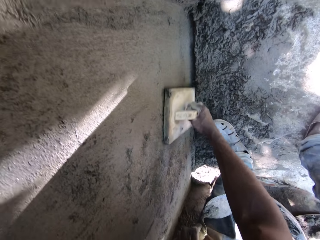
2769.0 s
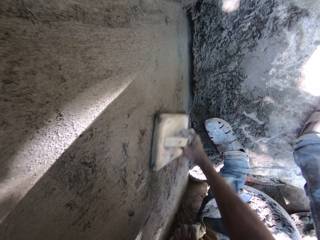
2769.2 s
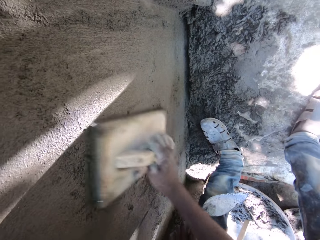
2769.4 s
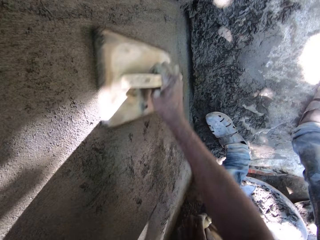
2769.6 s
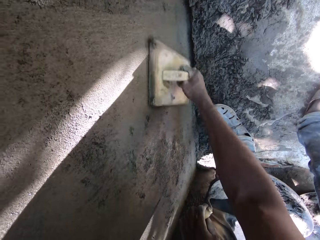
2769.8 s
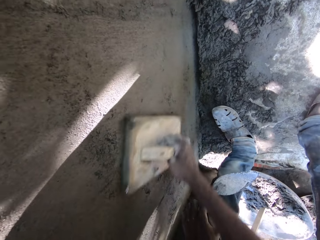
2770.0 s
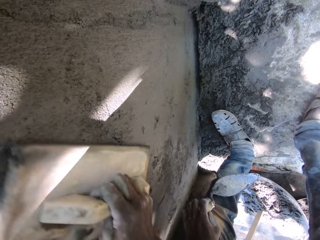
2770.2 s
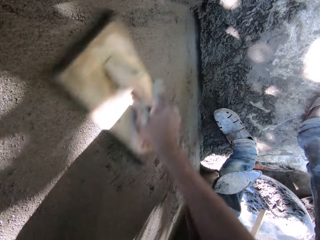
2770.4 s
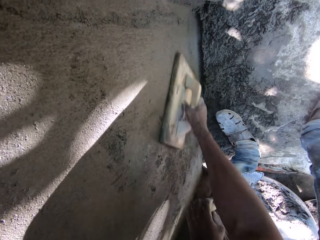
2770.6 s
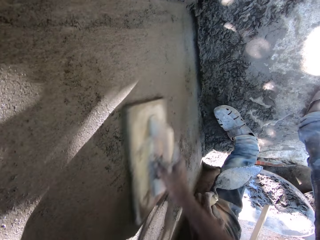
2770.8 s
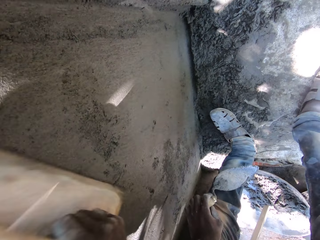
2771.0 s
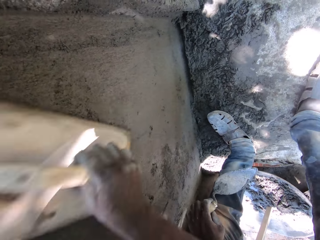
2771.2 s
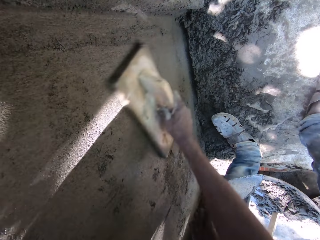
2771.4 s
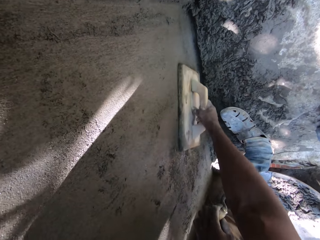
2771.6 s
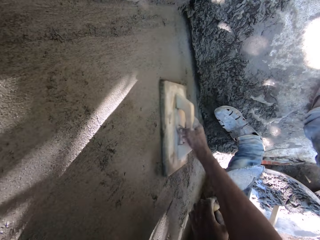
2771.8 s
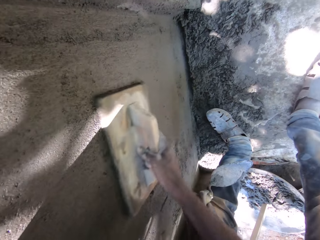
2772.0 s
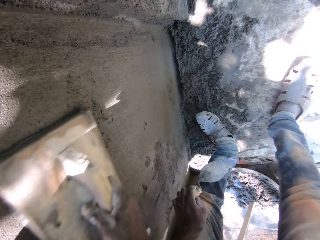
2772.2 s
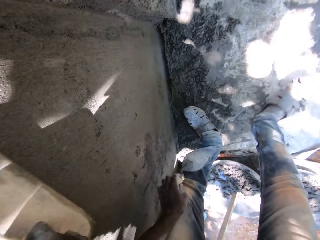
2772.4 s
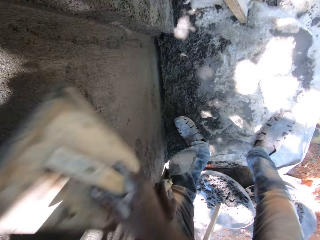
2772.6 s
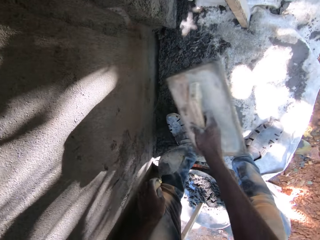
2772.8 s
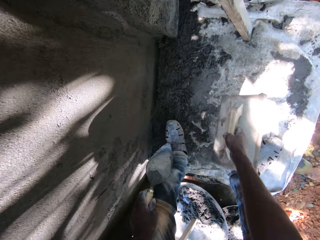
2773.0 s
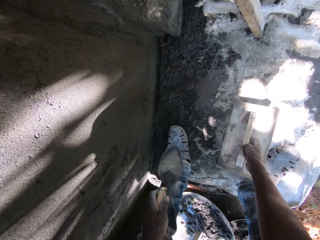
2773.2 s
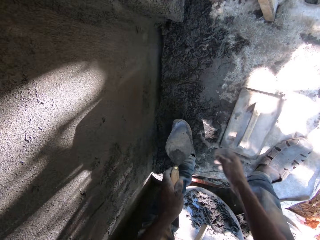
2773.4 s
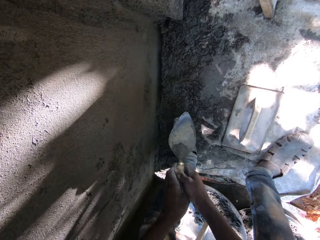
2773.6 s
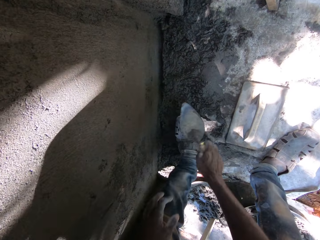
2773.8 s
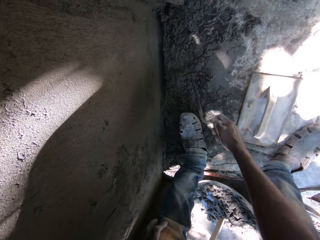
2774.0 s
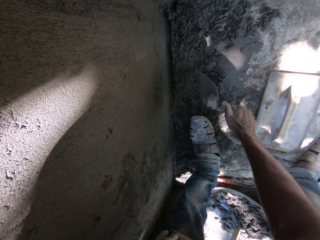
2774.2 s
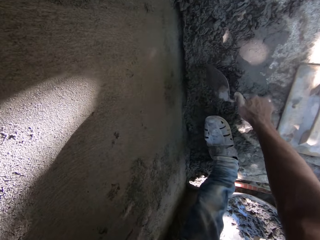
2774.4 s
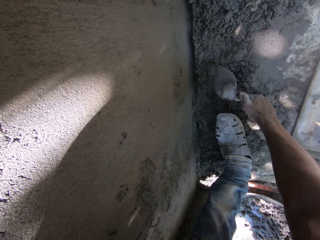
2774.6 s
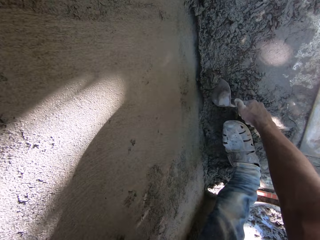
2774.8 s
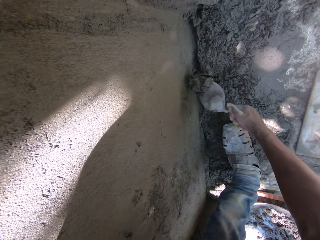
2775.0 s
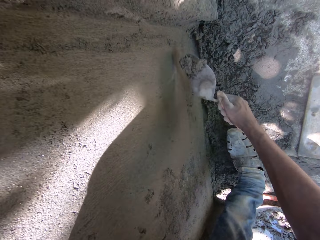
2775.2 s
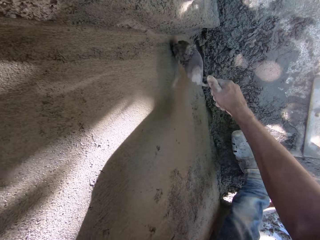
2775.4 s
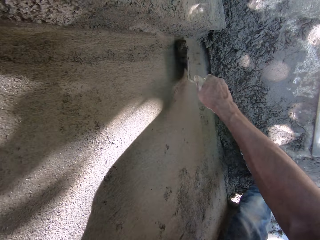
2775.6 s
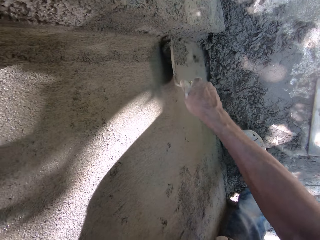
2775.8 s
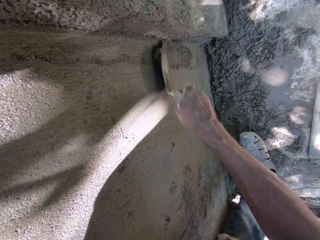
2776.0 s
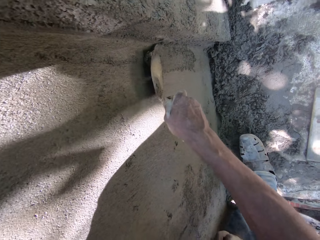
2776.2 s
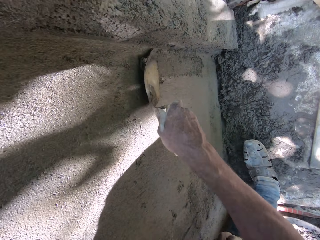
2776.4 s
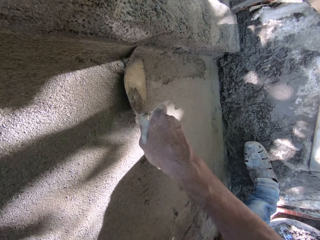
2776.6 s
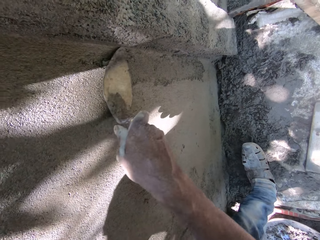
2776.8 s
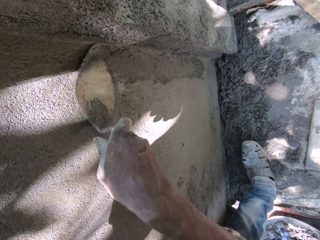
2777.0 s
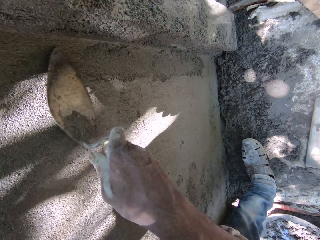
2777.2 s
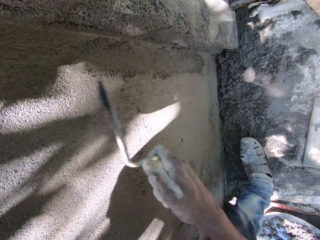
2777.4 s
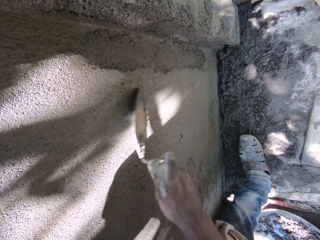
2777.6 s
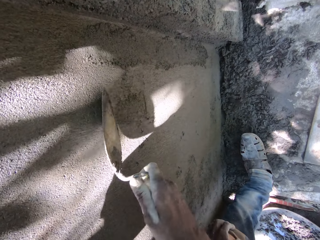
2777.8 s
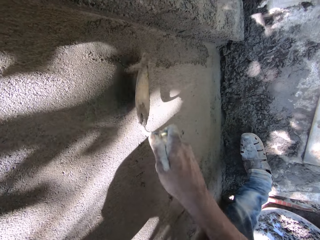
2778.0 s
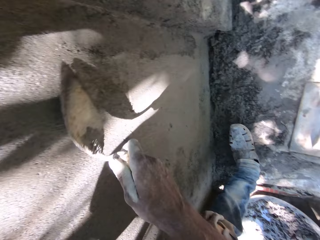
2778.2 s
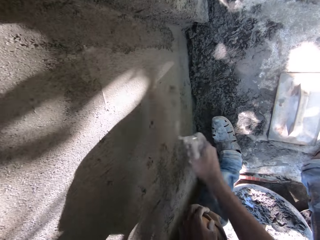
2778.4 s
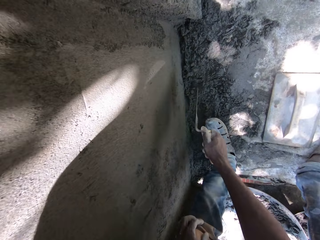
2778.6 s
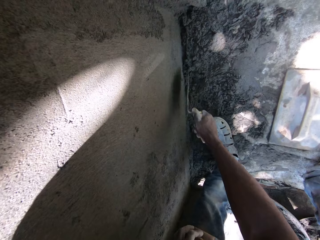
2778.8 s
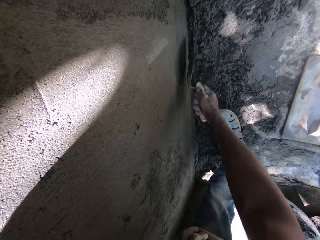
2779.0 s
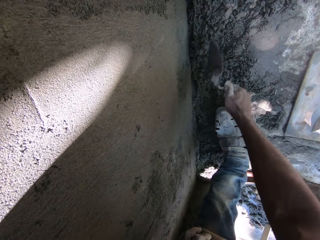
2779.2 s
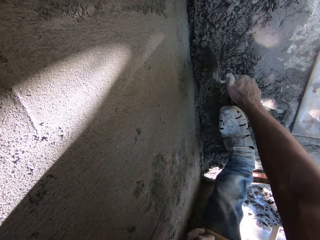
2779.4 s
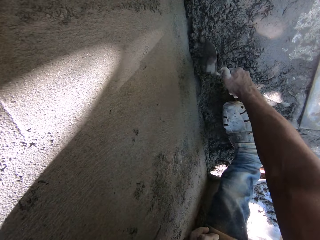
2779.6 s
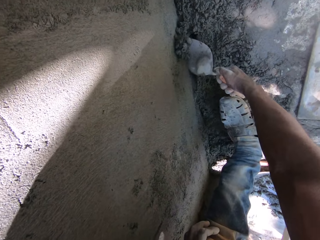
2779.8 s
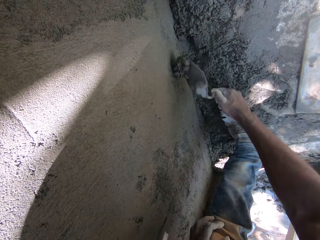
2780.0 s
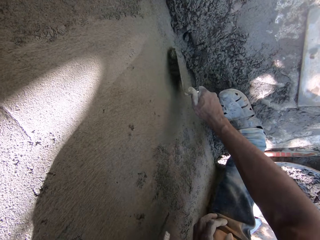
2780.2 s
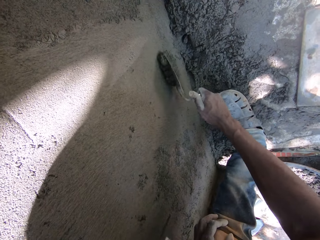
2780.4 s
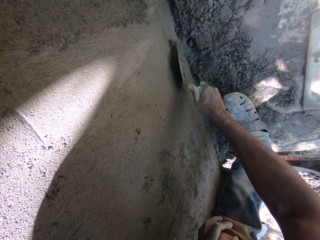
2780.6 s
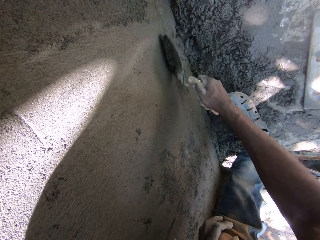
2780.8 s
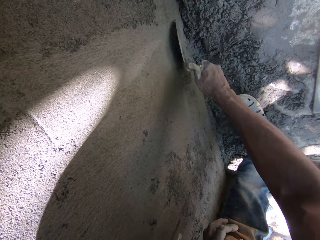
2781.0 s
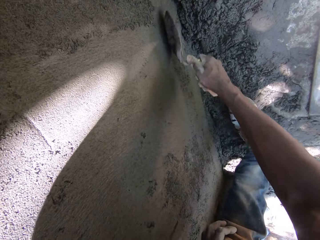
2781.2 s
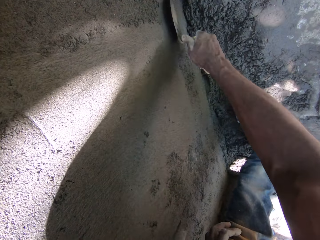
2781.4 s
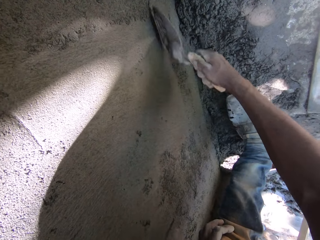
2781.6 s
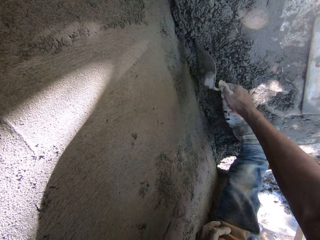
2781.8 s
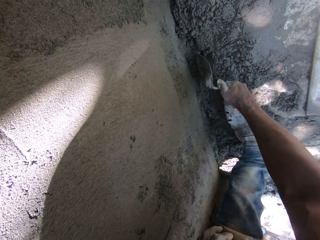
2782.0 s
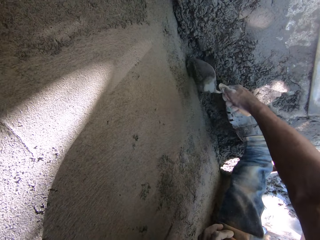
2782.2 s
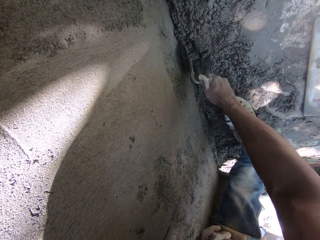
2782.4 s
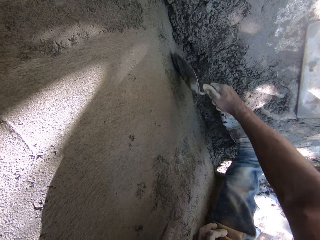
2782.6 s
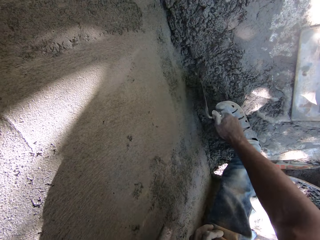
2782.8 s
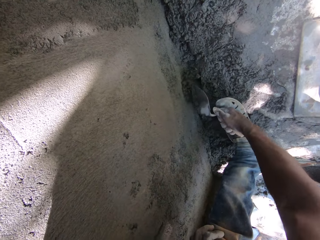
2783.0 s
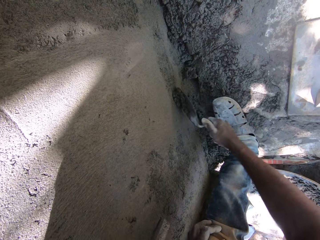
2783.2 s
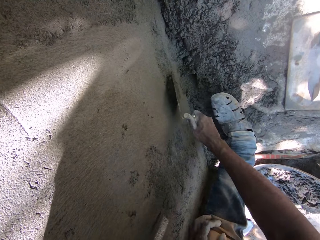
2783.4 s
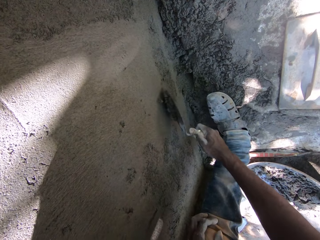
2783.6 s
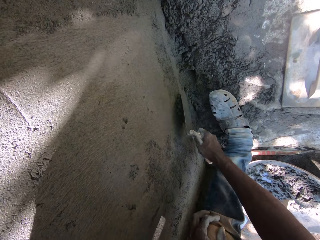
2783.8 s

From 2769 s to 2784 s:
The camera wearer drops the trowel in his right hand on the ground. He passes the trowel from his left hand to his right hand. He picks cement from the ground with the trowel in his right hand. He puts the cement on the wall and smoothens with the trowel in his right hand. He picks cement from the ground with the trowel in his right hand. He puts the cement on the wall and smoothens with the trowel in his right hand.

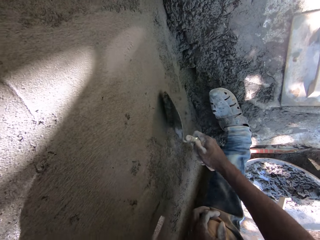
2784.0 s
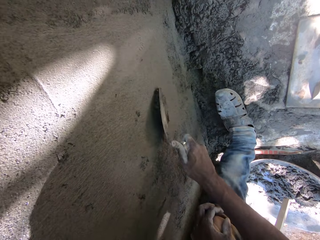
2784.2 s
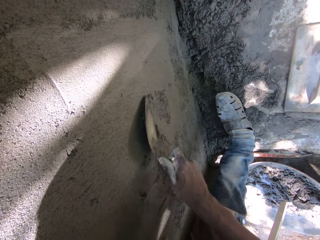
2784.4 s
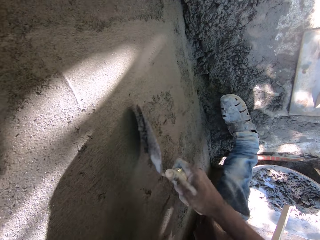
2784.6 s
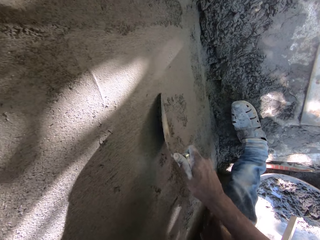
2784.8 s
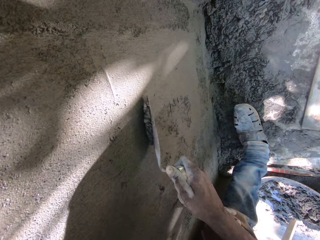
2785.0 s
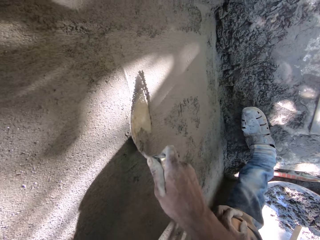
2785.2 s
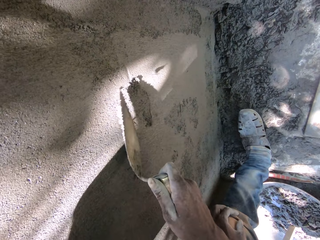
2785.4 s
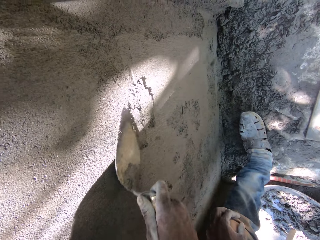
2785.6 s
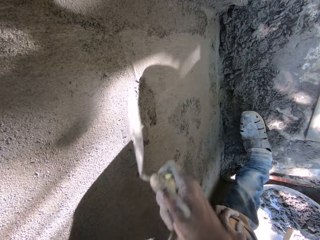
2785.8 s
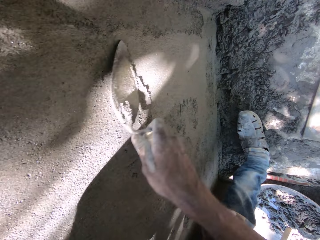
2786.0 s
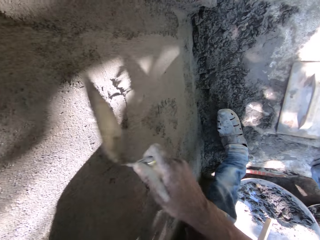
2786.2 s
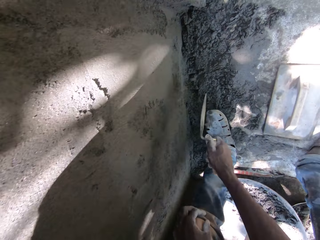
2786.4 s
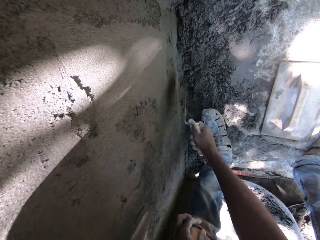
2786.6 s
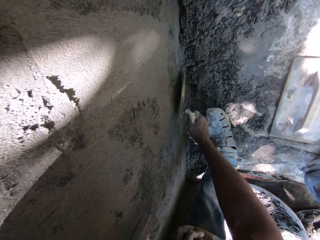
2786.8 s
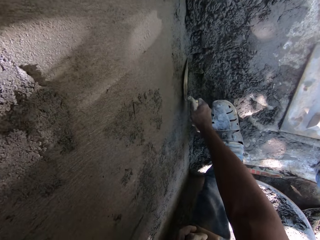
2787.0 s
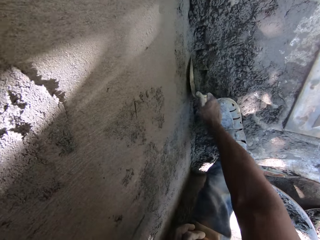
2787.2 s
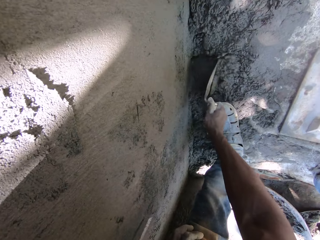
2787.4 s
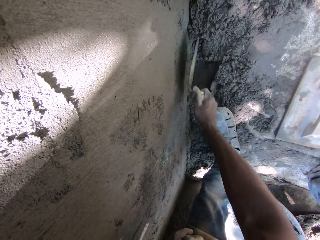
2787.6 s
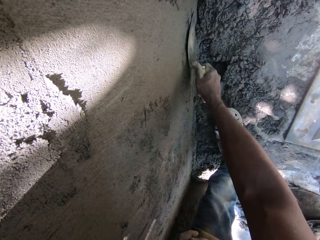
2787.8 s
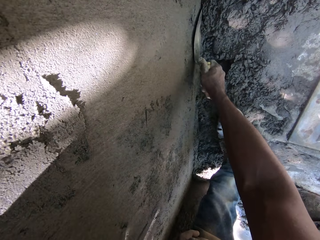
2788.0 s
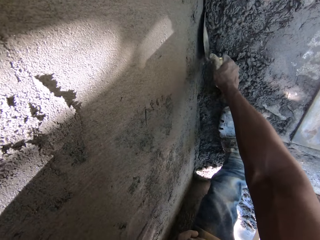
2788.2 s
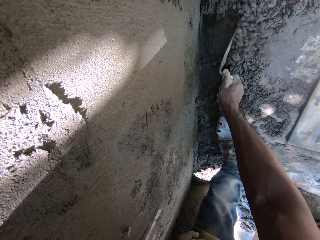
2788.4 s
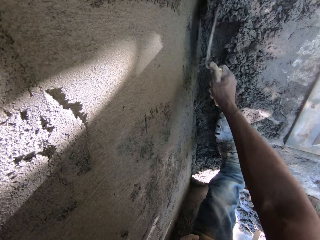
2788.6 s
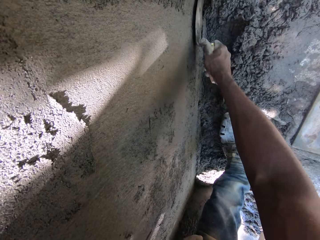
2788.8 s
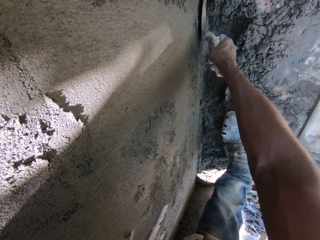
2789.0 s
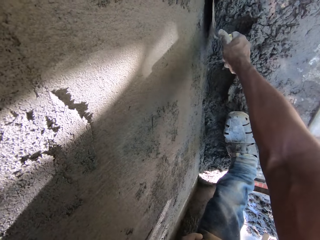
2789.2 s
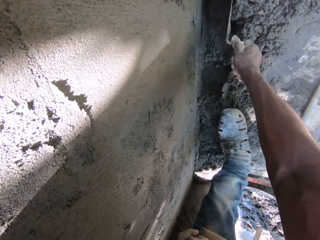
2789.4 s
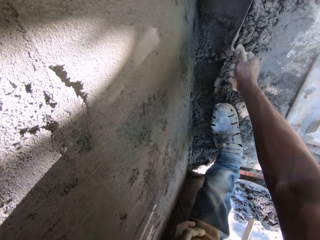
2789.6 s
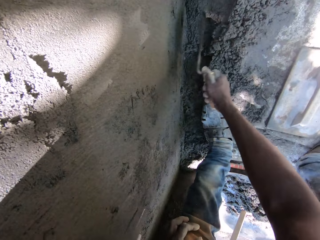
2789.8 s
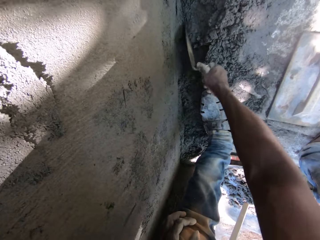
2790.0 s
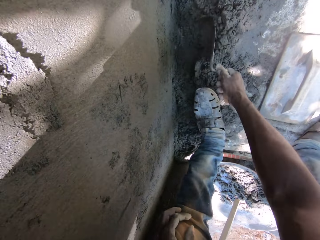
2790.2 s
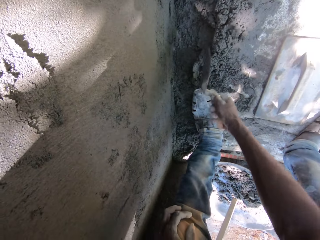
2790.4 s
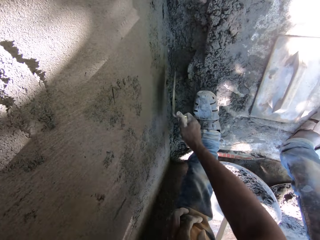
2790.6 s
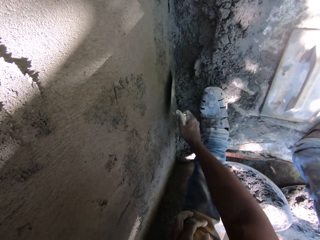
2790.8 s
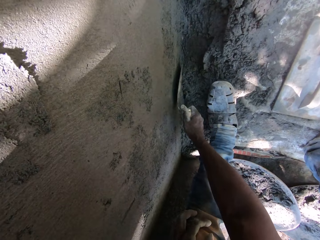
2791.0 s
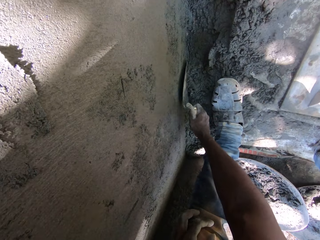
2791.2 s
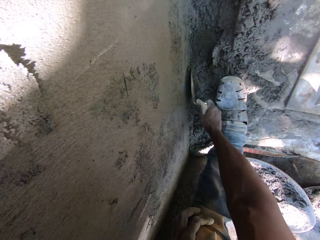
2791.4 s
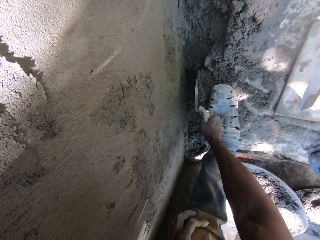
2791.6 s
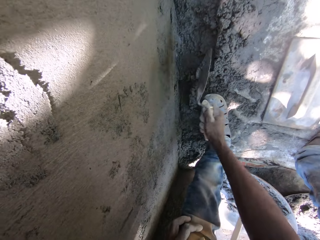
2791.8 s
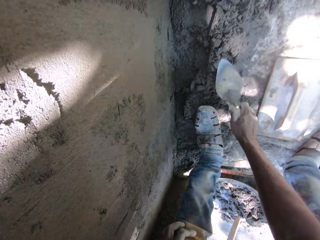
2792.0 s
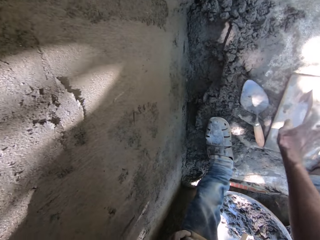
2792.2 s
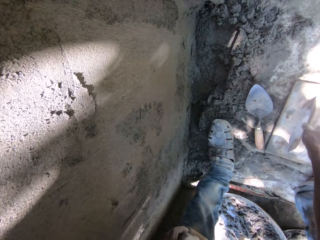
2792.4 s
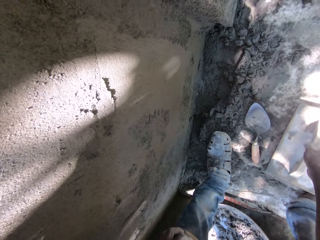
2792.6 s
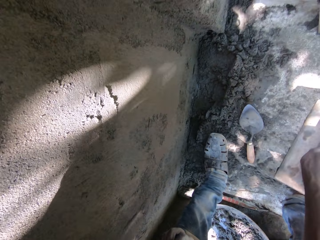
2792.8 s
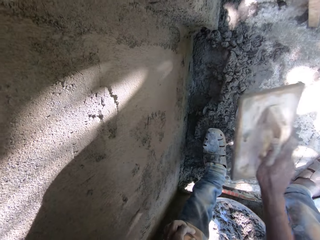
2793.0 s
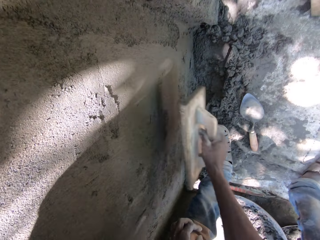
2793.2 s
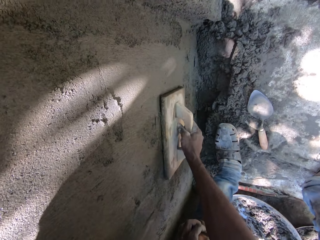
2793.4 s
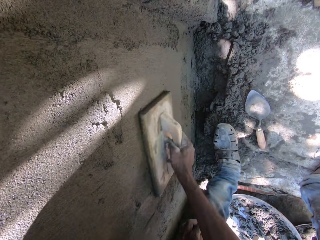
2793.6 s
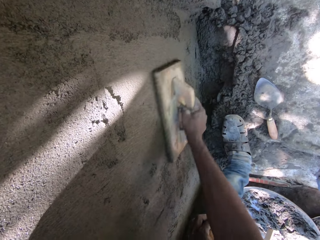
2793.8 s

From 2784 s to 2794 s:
The camera wearer moves the cement on the ground with the trowel in his right hand. He drops the trowel in his right hand on the ground. He picks the trowel from the ground with his right hand. He smoothens the wall with the trowel in his right hand.
